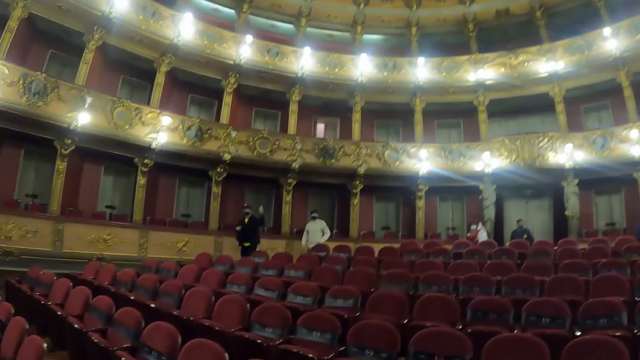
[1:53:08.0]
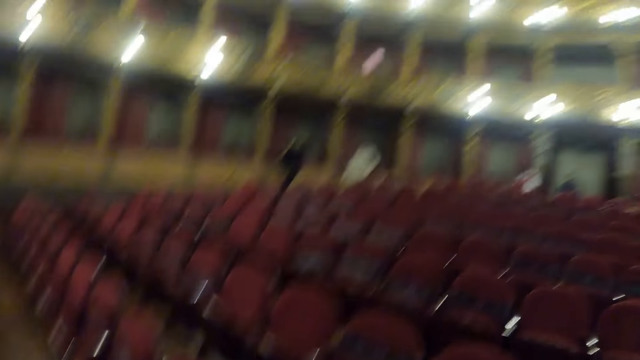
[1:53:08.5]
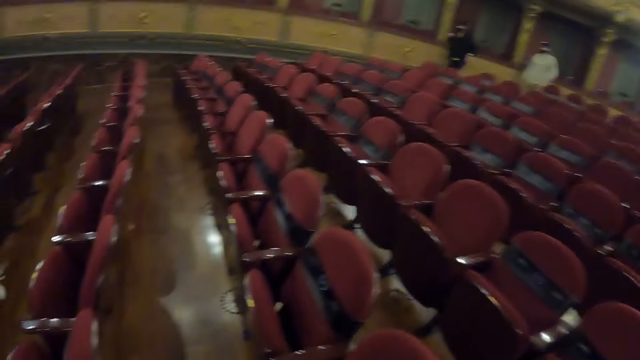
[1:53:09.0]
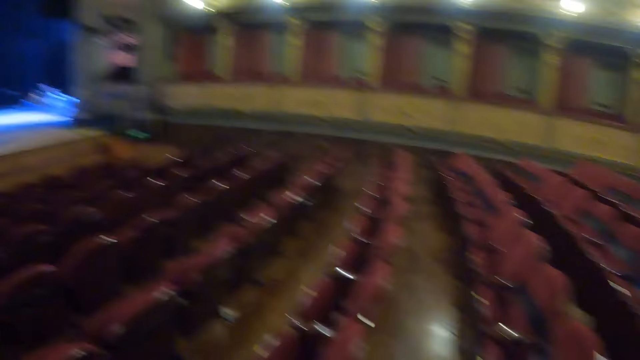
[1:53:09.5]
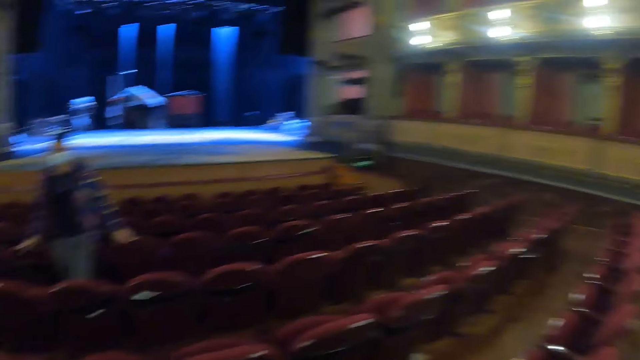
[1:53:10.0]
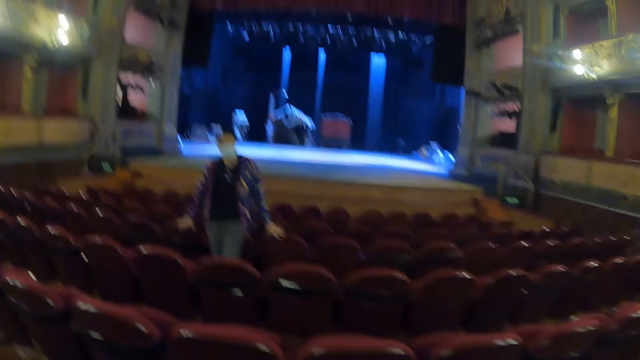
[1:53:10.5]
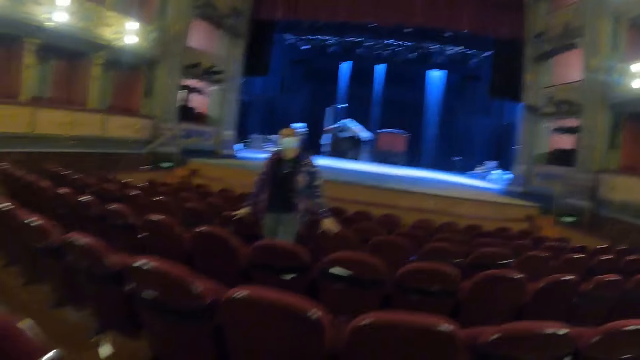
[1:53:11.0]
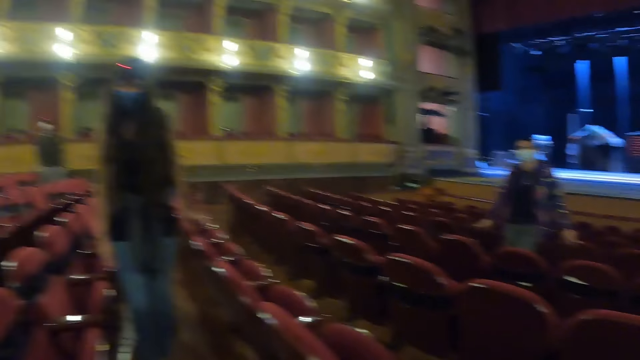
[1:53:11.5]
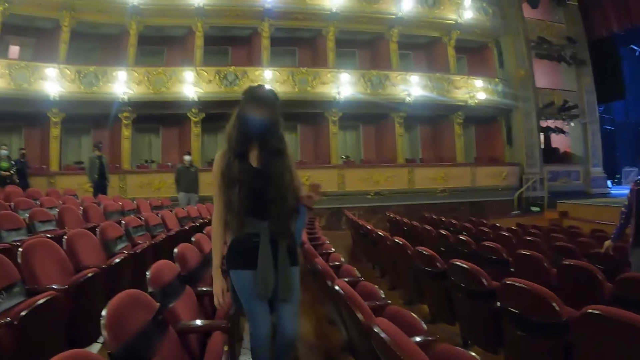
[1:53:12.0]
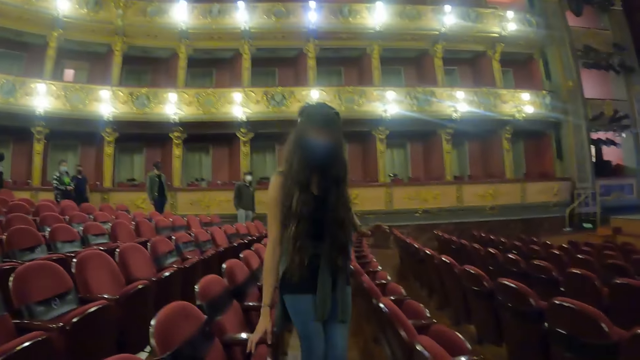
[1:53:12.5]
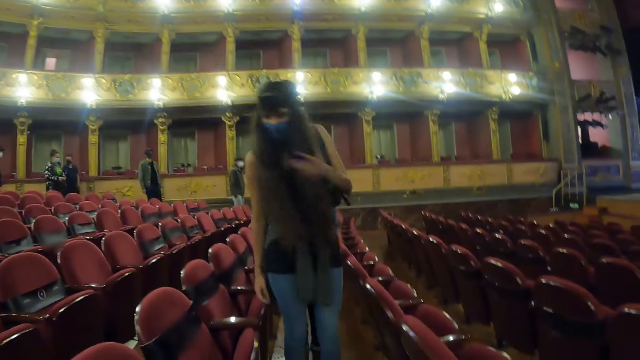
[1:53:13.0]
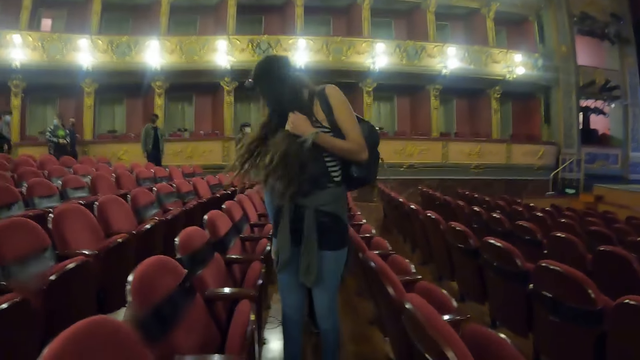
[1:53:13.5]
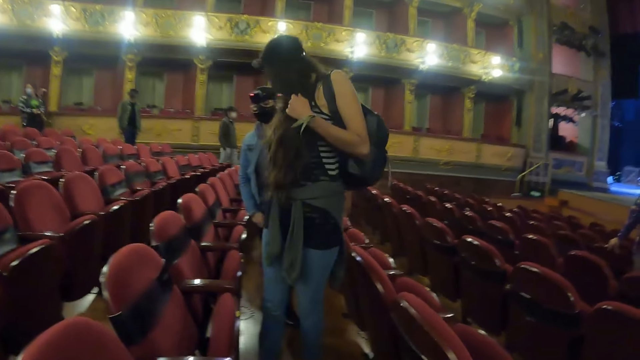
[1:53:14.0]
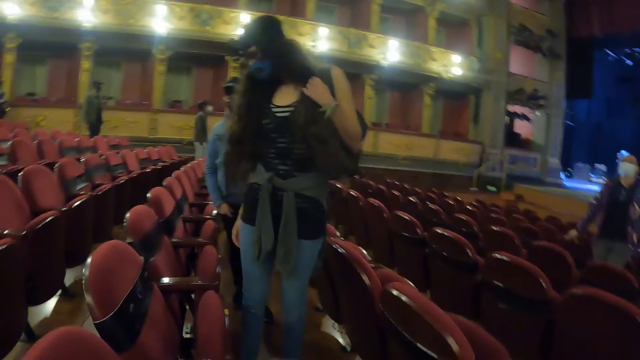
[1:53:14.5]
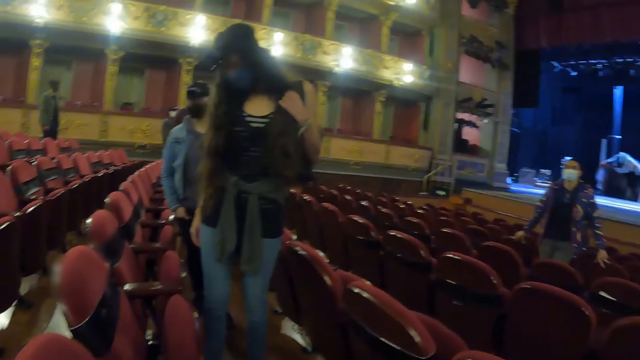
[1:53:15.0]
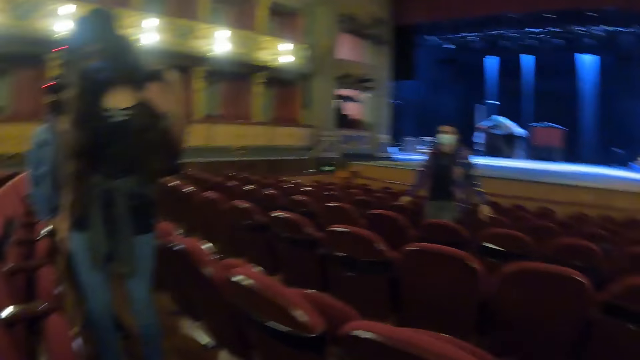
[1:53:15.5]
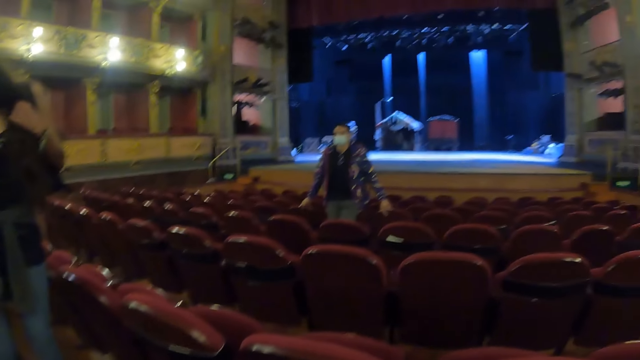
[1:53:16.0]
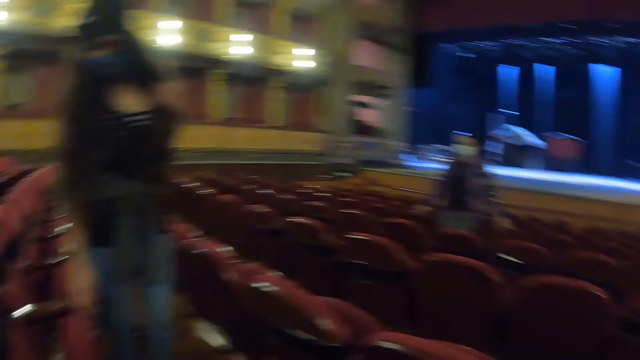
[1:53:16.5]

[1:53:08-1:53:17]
The camera wearer stares in the show room. They move both hands. A person stares in the room.

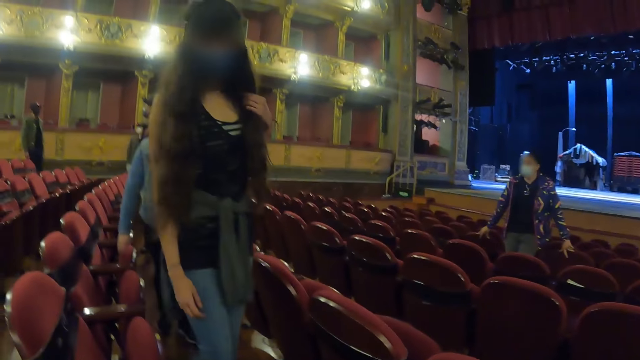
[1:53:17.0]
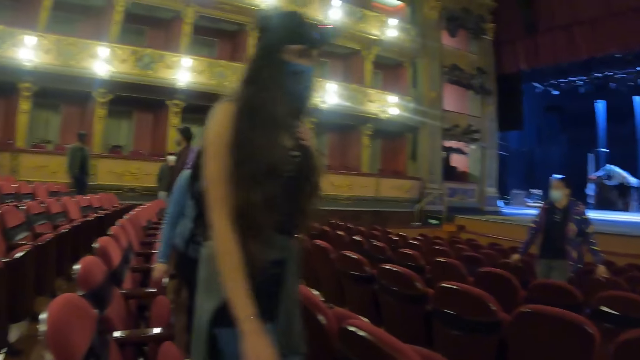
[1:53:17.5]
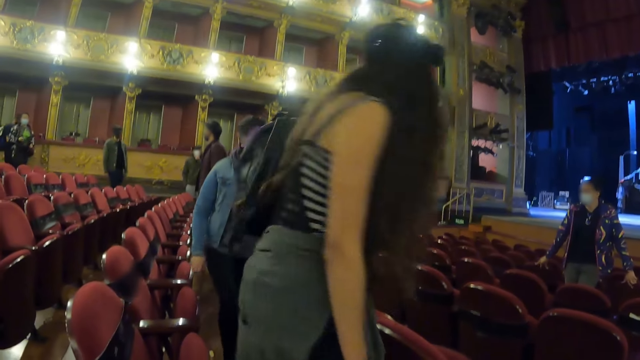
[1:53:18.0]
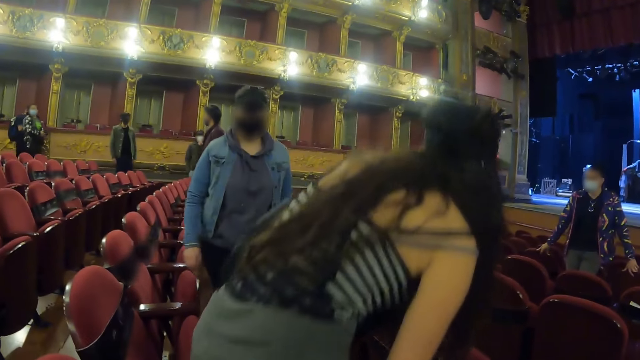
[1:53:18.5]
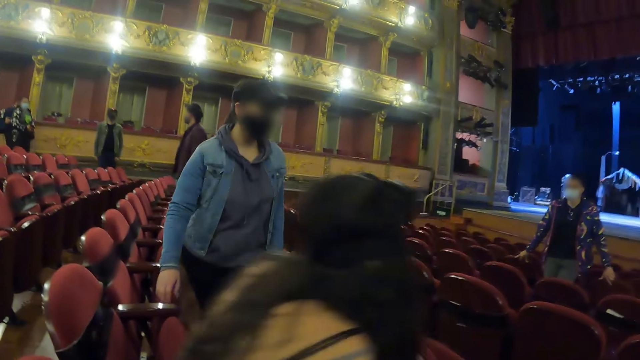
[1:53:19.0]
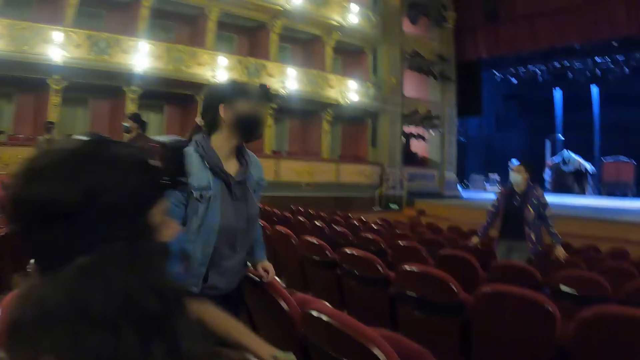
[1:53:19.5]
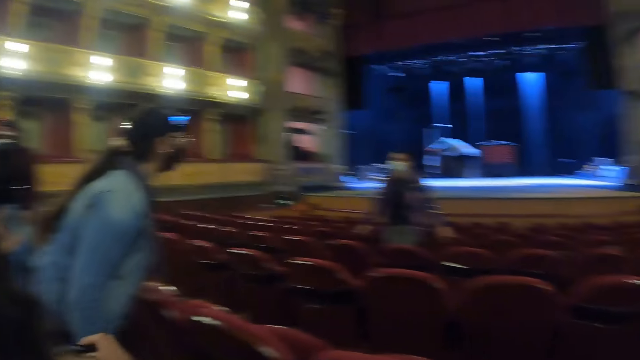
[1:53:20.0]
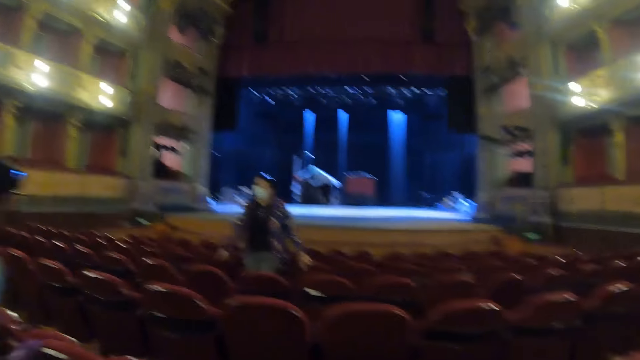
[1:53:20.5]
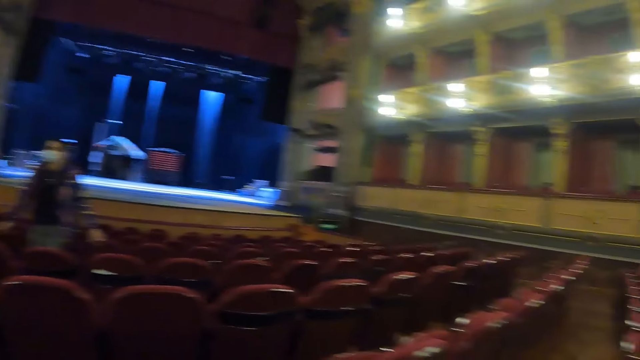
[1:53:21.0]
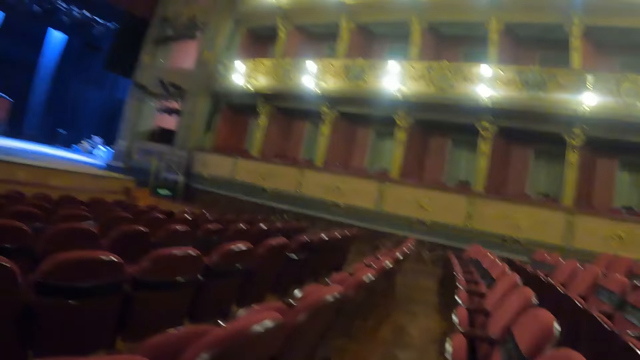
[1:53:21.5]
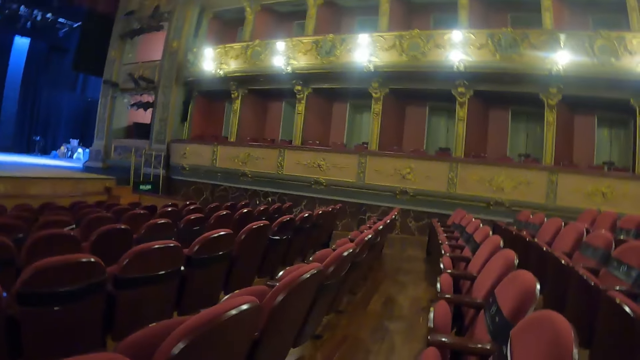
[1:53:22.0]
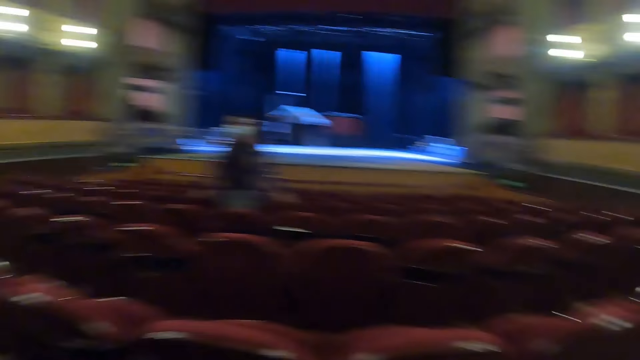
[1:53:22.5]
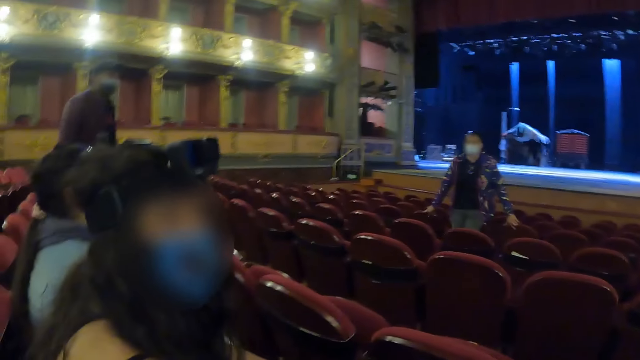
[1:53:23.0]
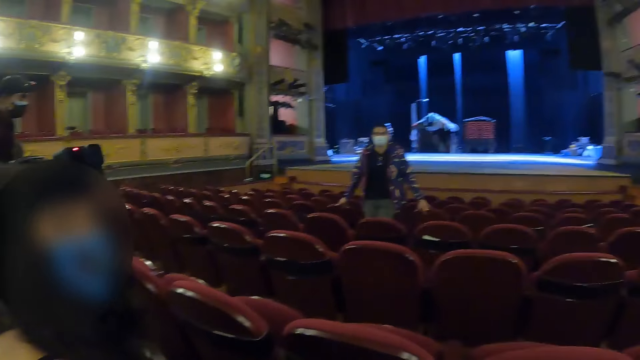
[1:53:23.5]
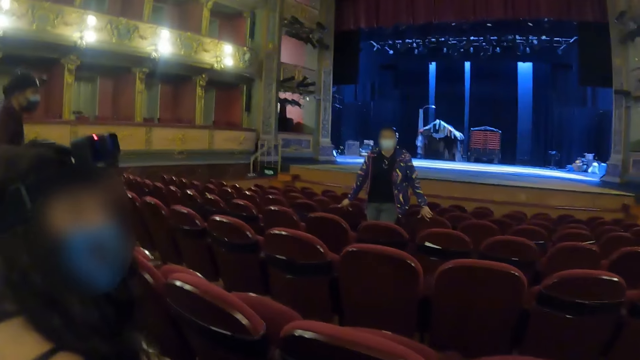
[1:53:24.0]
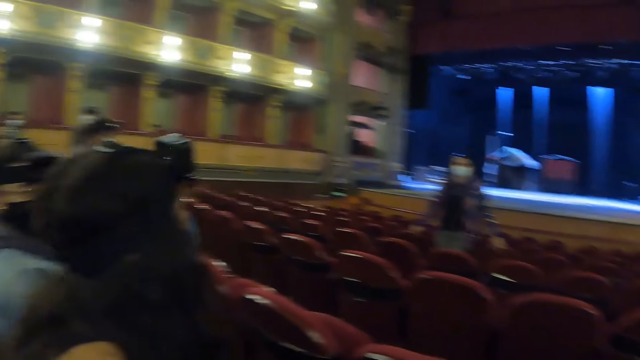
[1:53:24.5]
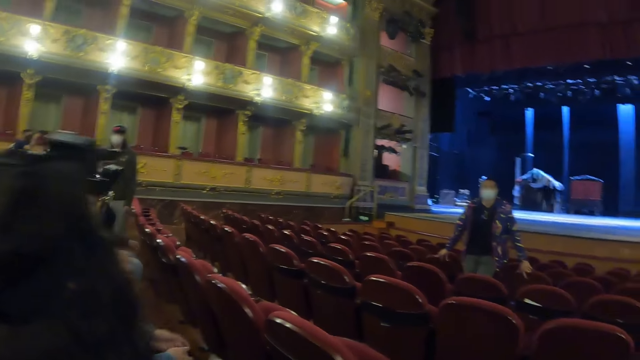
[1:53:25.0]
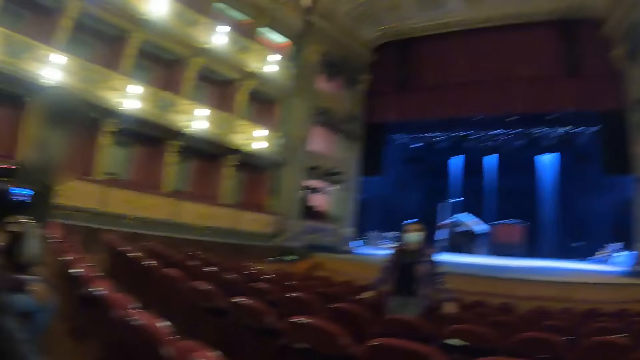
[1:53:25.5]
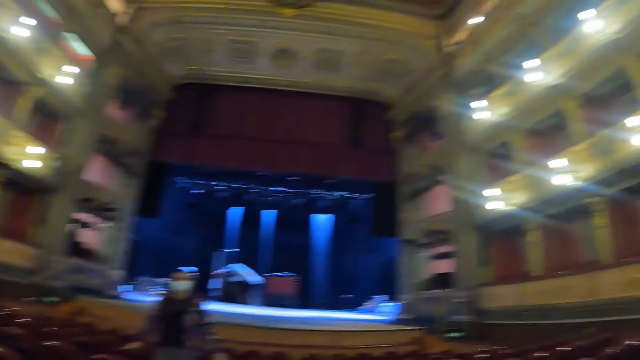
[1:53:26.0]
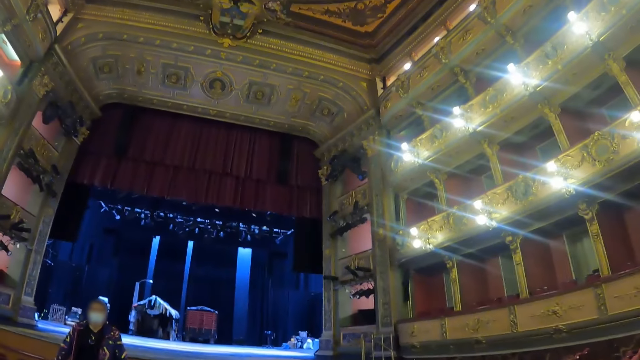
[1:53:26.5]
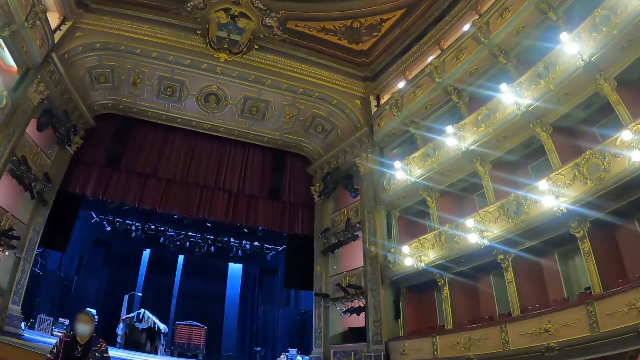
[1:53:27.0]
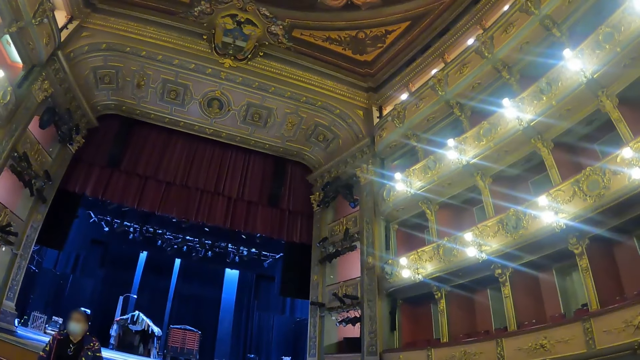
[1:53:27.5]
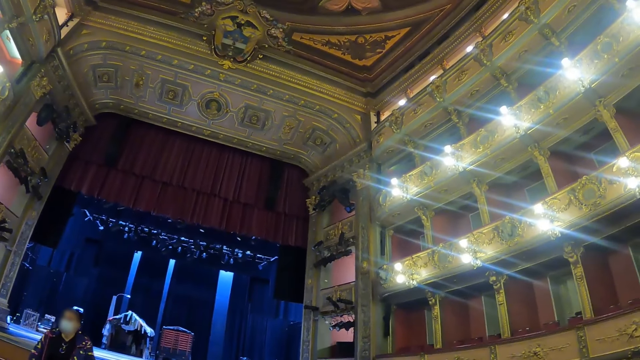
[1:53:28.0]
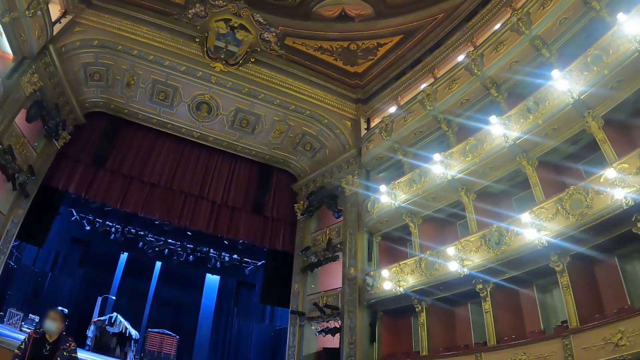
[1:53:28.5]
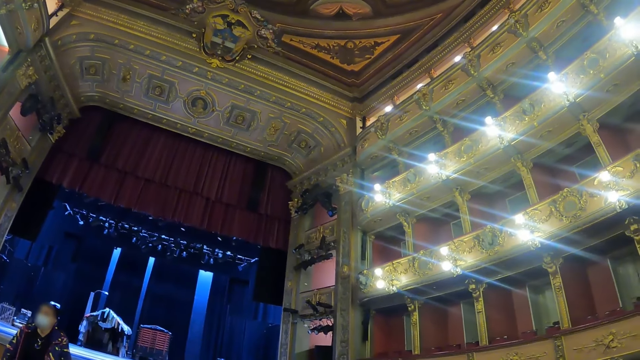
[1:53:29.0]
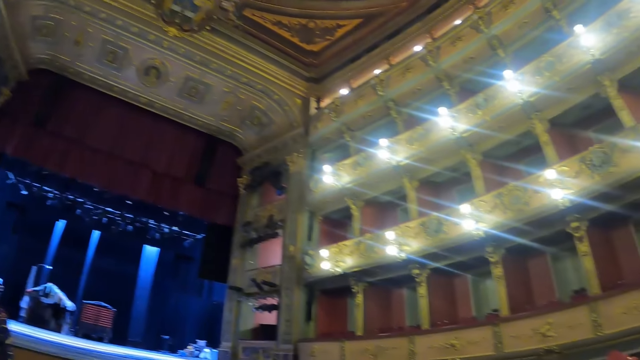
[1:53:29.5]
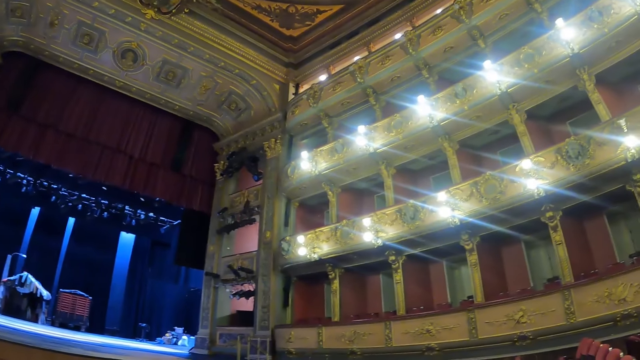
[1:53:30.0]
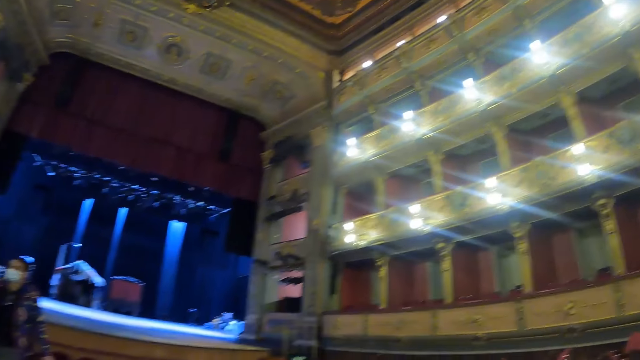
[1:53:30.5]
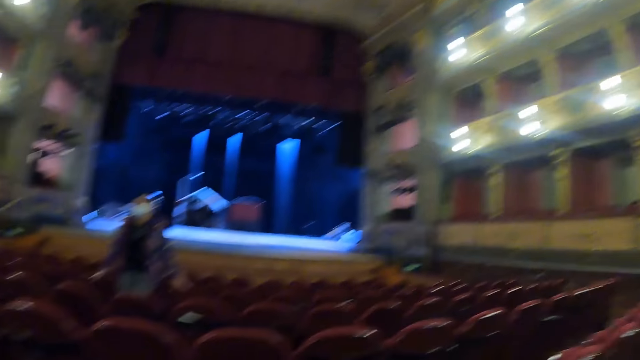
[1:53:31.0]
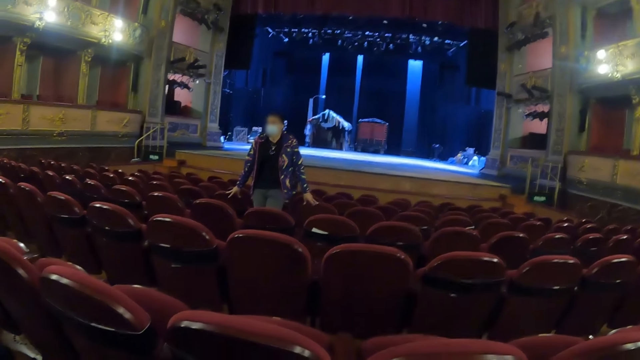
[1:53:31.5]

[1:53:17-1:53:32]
A person sits on the seat. Another person sits on the seat. The first person stares in the show room. The camera wearer stares in the show room.
